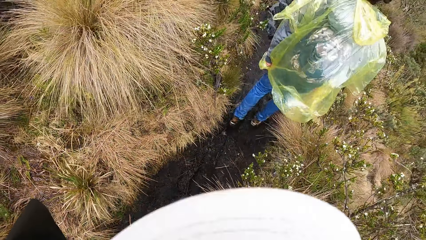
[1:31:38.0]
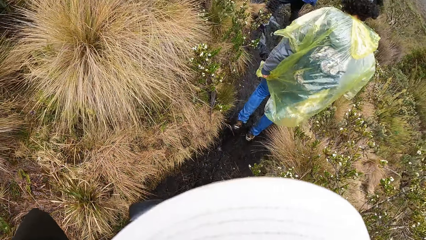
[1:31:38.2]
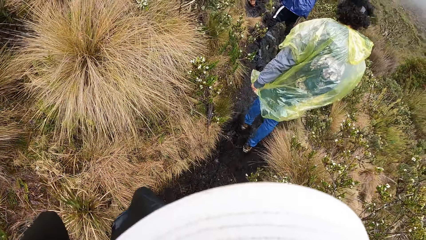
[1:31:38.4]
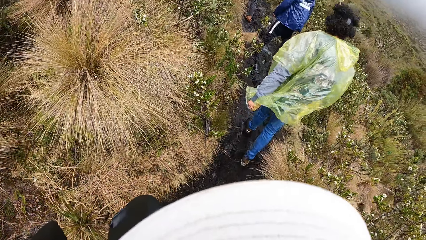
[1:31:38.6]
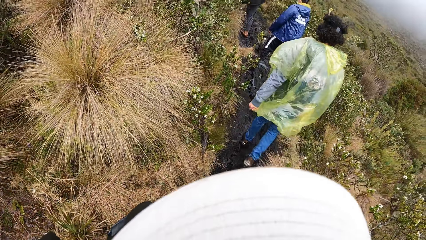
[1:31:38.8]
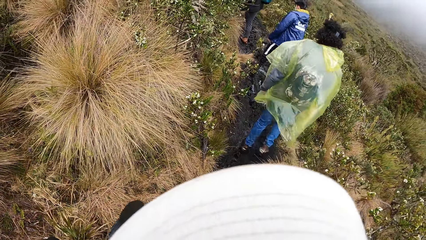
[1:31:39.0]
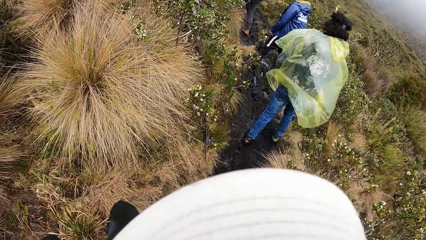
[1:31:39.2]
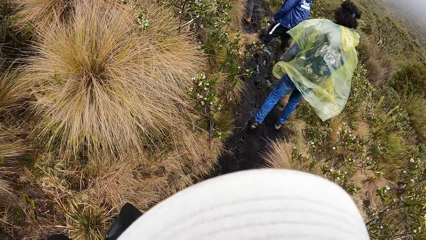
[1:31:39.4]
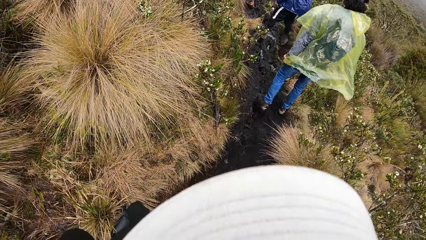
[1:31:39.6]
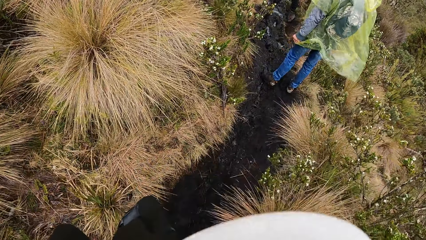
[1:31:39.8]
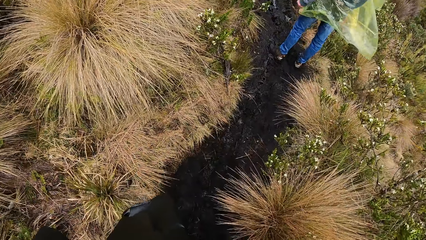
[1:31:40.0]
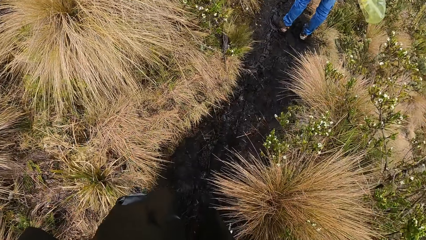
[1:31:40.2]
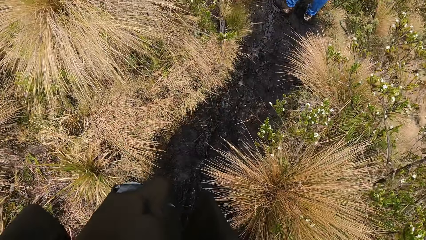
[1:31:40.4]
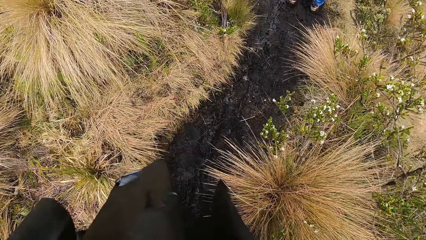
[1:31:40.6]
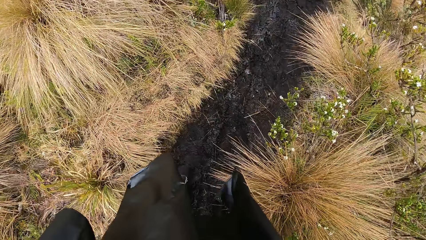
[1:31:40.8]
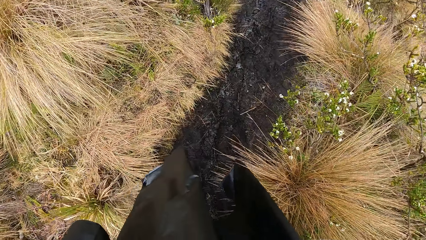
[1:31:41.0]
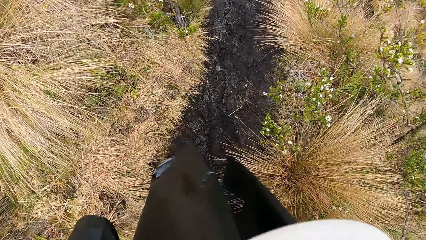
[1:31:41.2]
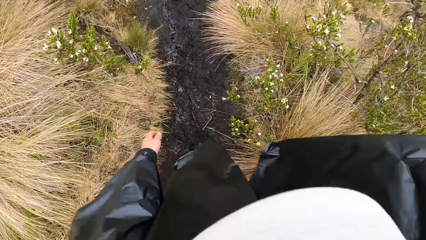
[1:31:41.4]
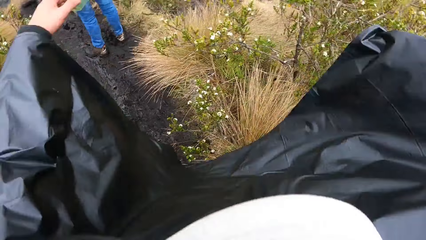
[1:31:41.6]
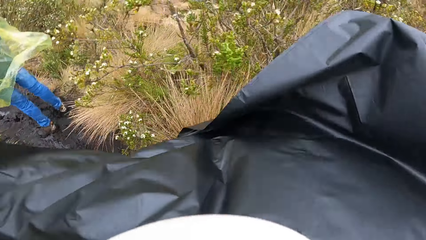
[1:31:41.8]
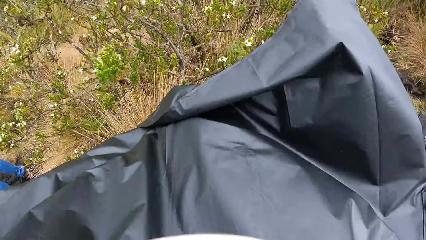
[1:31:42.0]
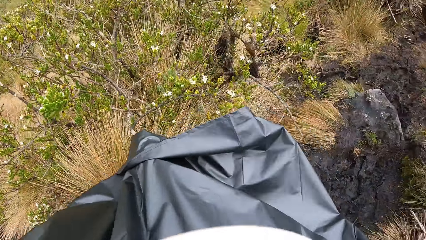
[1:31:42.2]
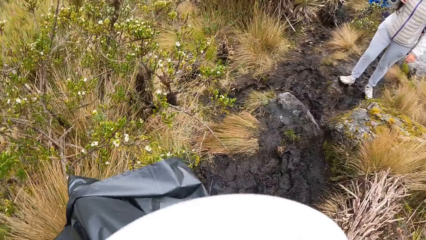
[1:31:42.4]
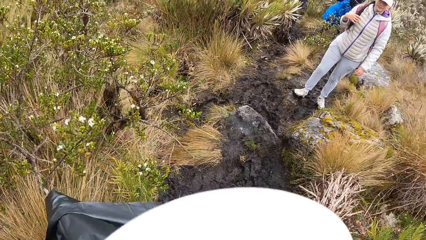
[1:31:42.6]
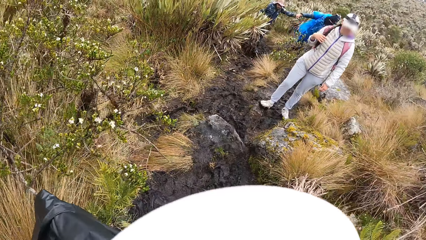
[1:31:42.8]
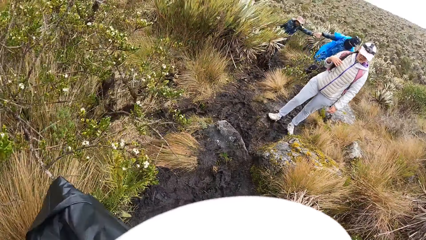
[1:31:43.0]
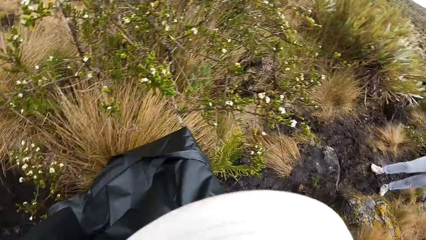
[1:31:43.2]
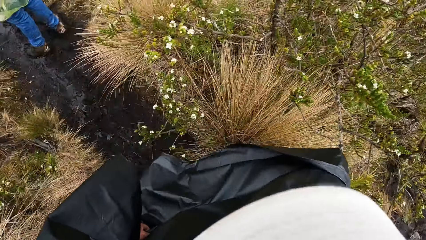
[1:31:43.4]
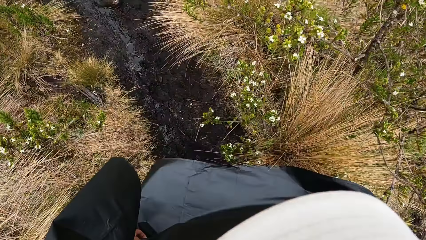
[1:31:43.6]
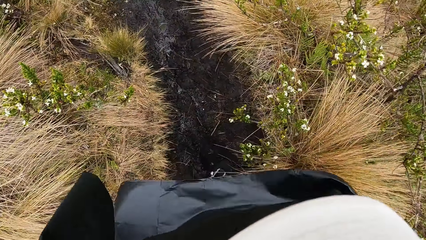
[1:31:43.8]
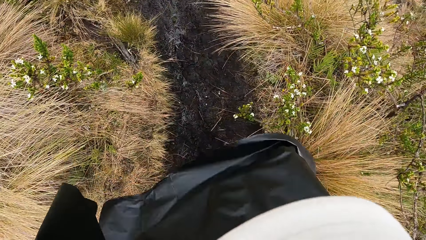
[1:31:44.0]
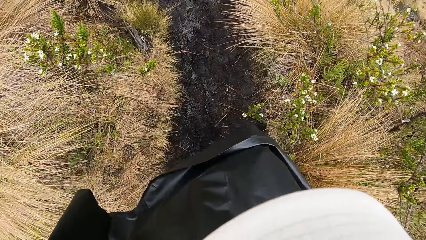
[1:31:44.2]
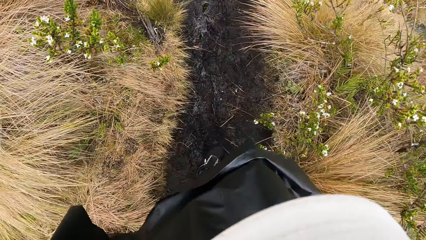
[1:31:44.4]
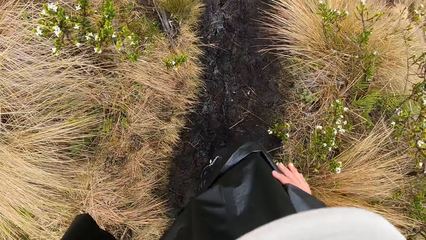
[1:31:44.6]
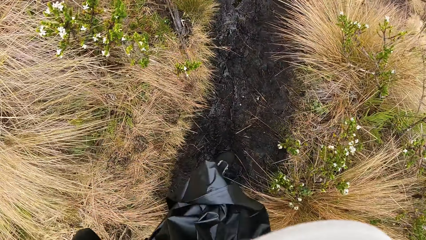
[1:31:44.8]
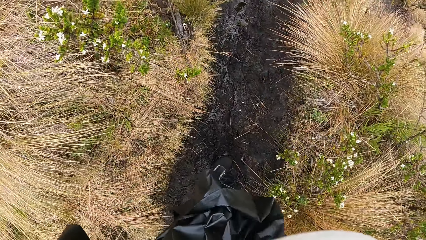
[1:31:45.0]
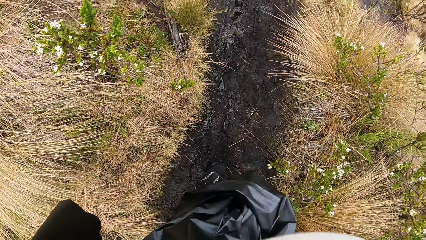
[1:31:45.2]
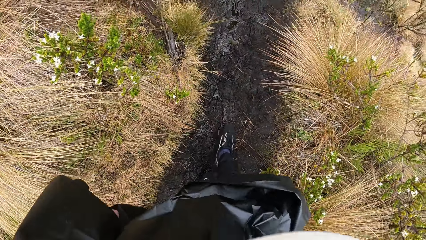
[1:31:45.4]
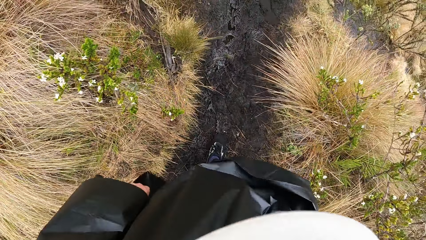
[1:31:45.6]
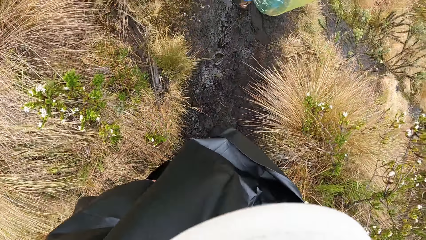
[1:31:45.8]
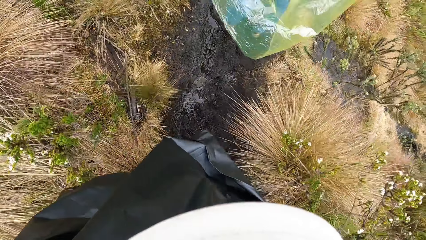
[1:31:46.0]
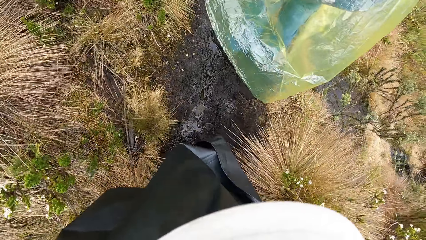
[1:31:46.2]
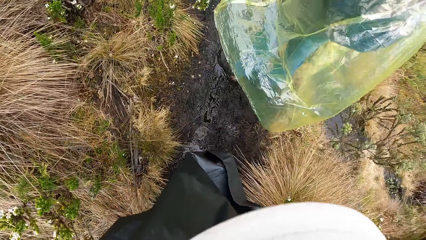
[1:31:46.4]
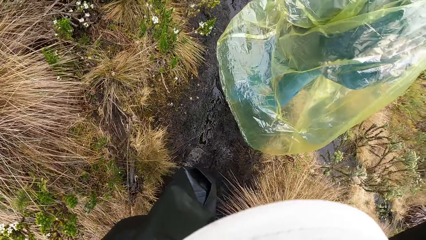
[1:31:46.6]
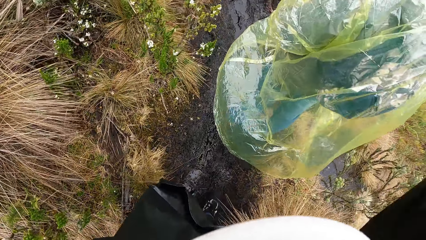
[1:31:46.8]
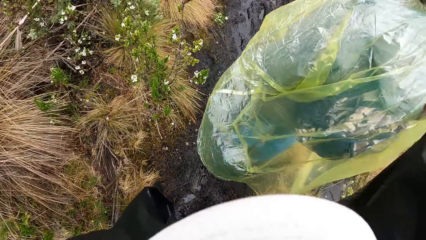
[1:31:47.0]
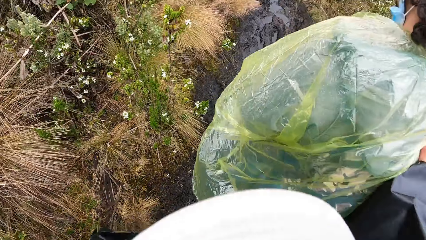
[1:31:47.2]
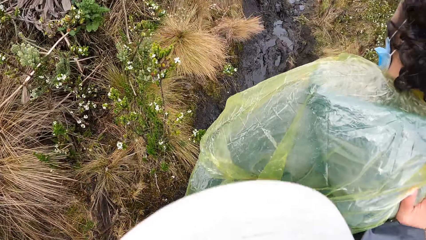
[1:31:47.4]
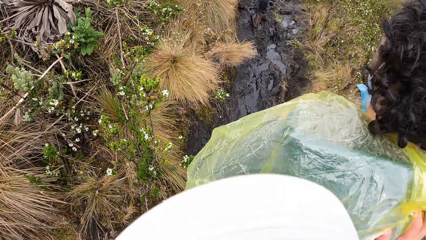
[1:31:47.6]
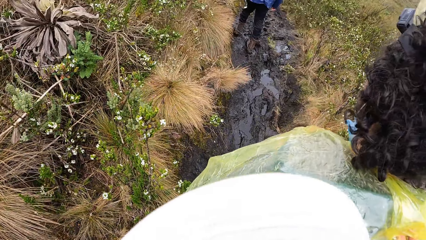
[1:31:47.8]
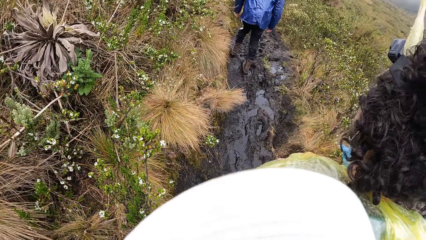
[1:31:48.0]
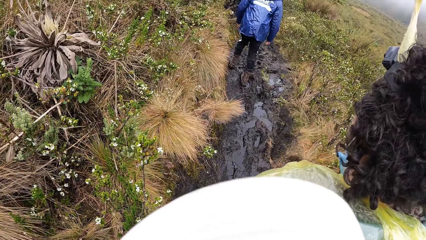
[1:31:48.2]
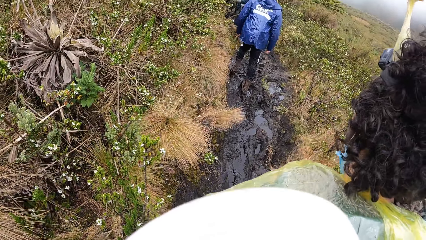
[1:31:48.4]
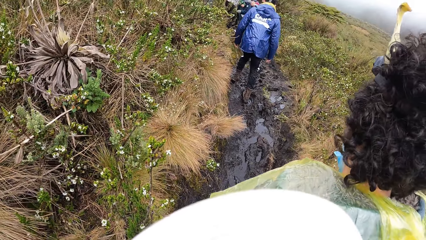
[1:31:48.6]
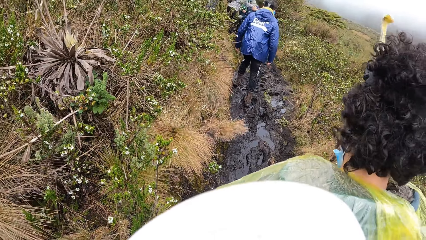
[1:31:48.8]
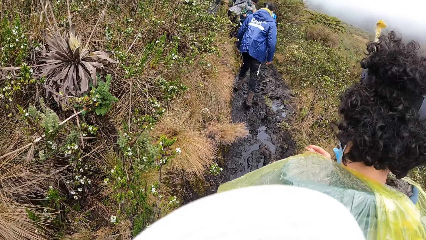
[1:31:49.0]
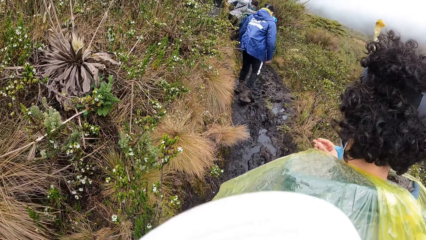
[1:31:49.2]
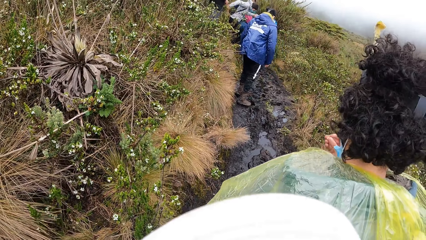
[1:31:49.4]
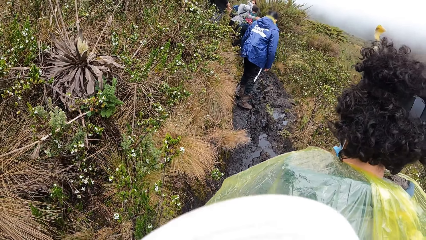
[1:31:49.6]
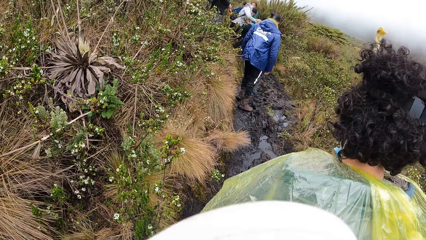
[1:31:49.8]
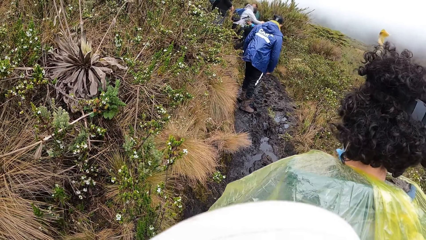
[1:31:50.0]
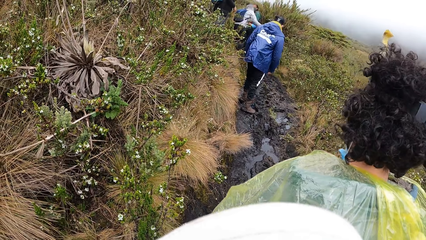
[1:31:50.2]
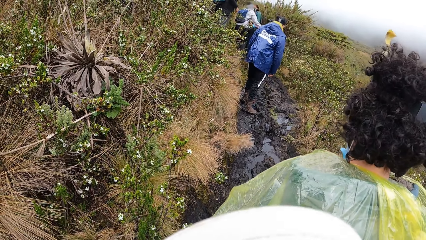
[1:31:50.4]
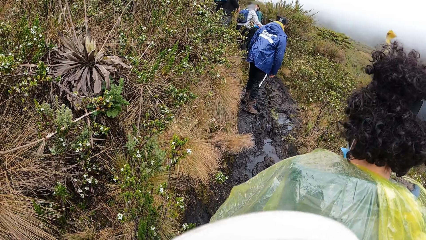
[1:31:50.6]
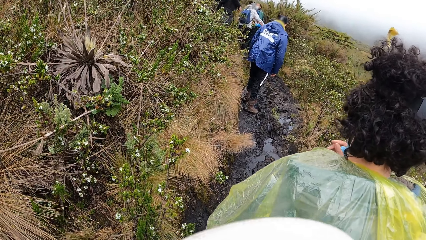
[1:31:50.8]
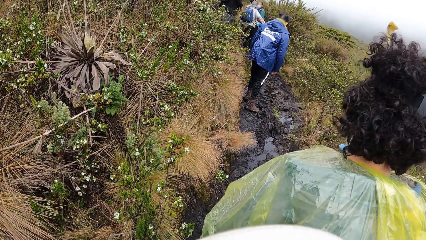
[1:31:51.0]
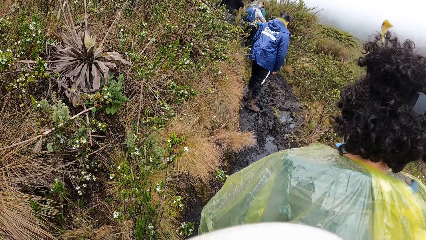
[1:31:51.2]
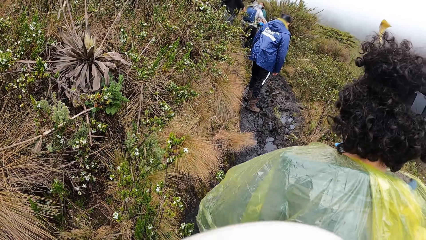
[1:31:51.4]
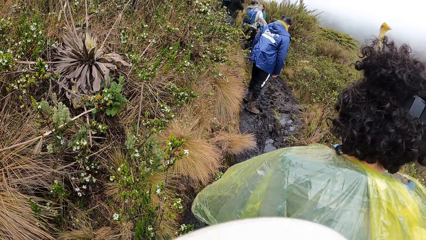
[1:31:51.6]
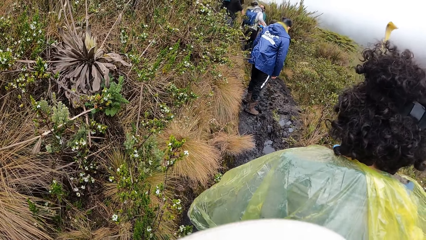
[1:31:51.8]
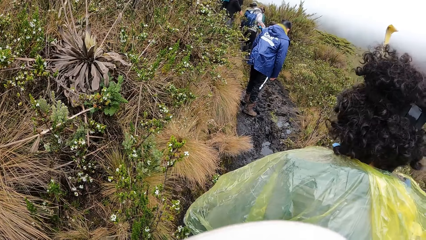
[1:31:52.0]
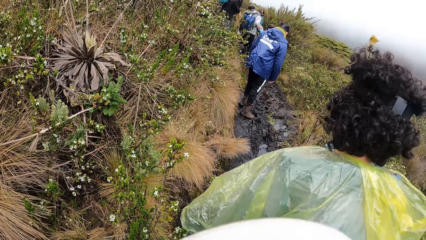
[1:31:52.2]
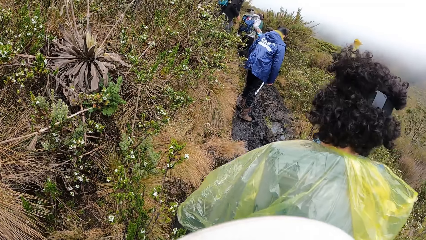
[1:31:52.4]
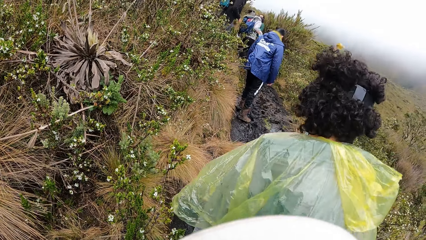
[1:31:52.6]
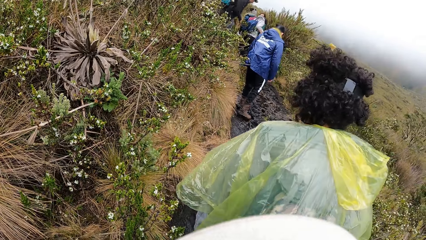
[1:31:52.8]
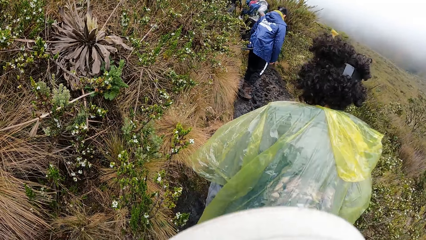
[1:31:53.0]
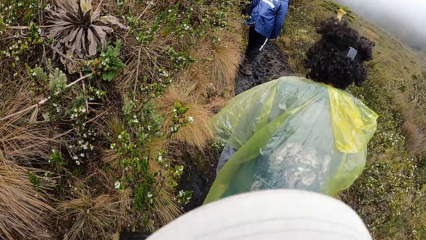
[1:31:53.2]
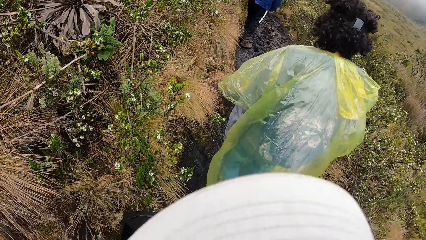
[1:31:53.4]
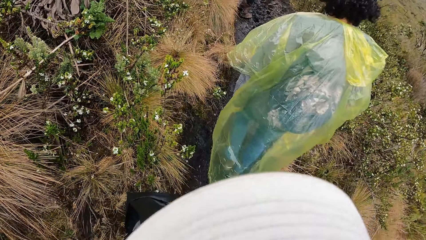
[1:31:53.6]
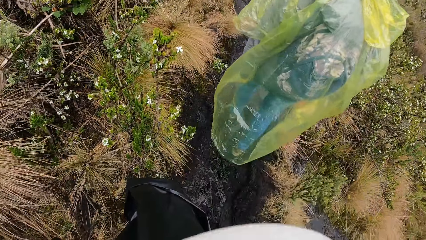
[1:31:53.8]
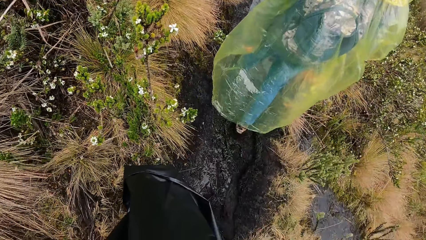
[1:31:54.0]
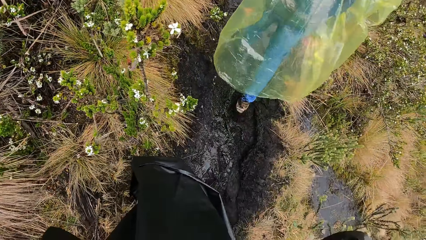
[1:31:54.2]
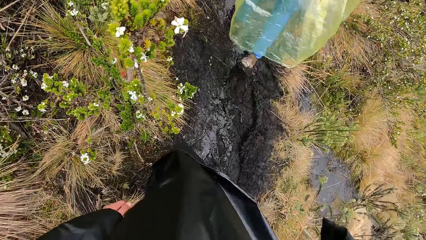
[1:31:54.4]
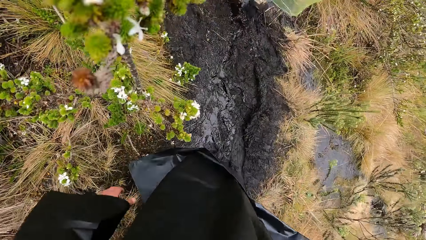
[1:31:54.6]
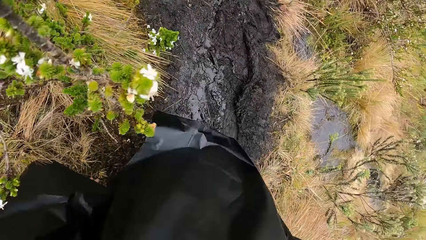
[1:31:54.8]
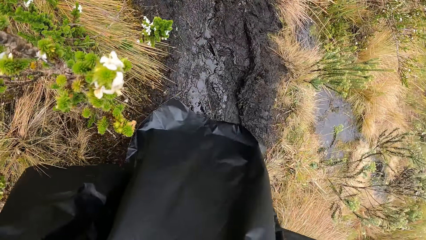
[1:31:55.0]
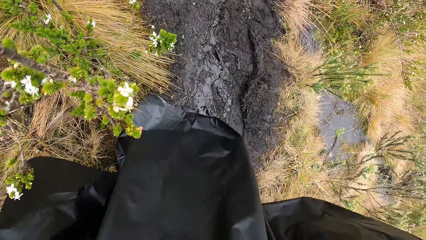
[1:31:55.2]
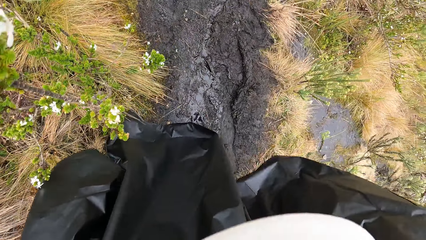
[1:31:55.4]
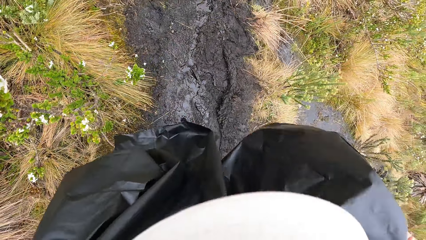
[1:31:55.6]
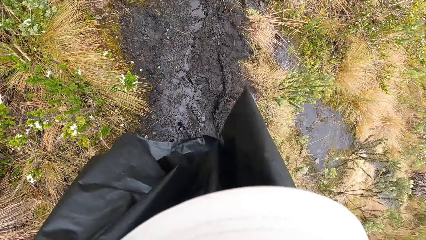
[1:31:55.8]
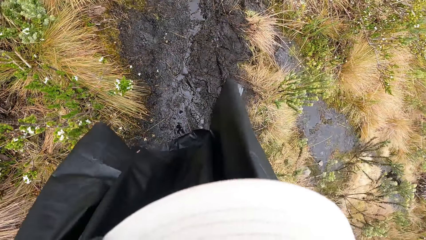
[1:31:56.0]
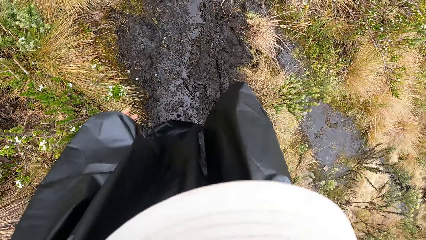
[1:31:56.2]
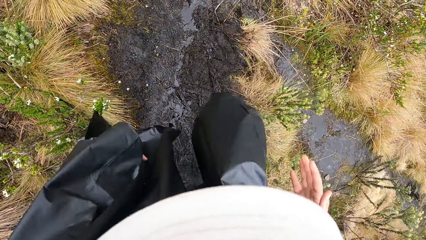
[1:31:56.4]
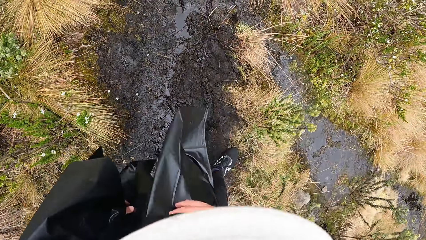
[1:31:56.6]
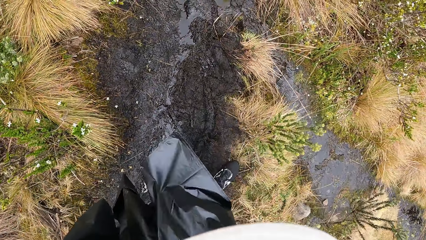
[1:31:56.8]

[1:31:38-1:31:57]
The camera wearer places his right hand on the shoulder of the man.
